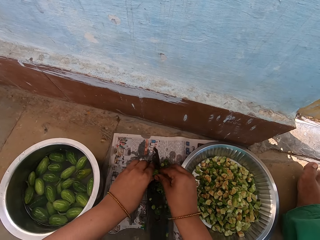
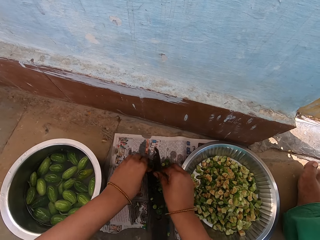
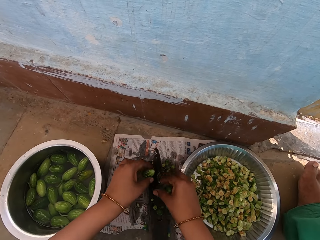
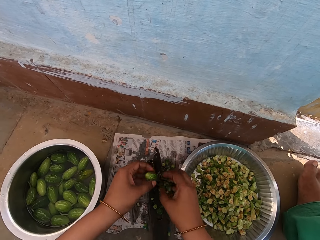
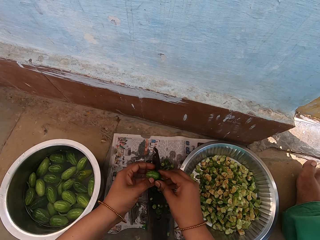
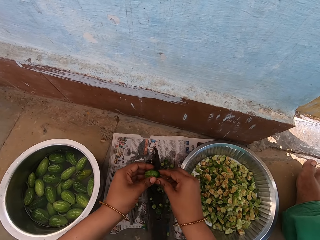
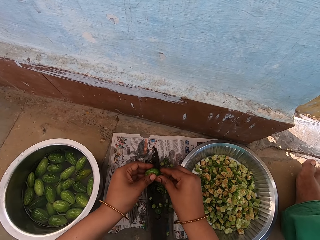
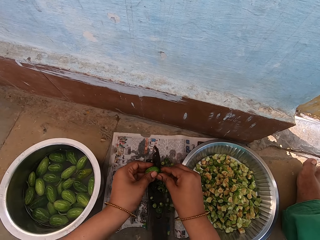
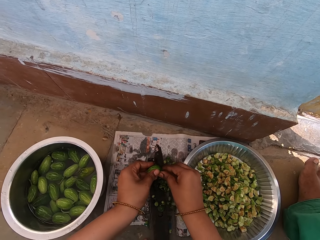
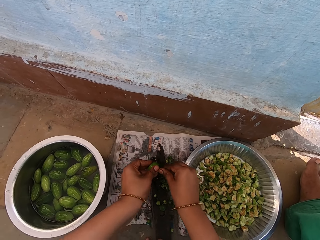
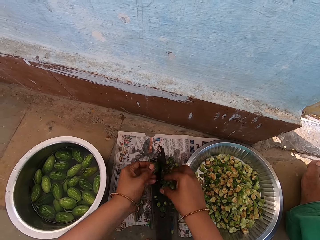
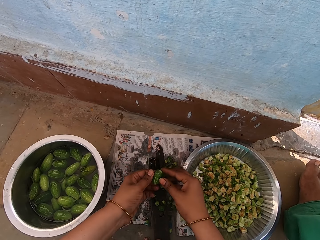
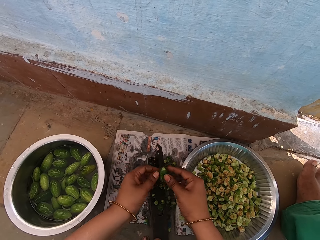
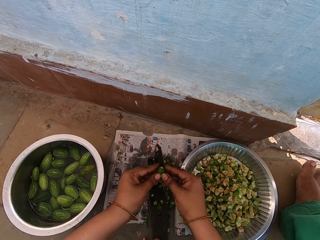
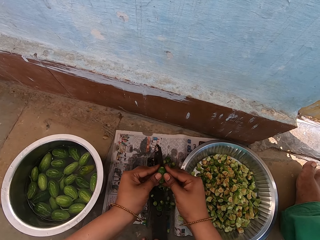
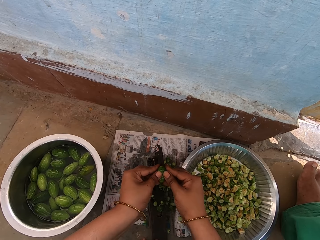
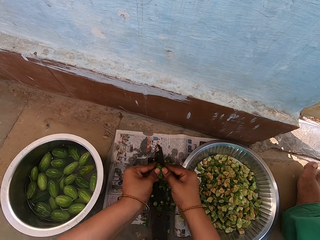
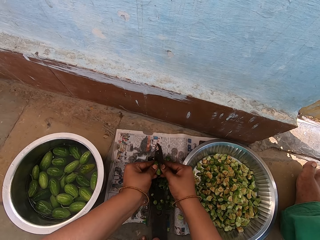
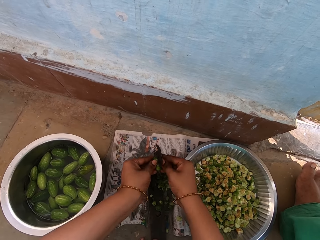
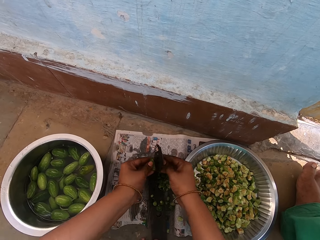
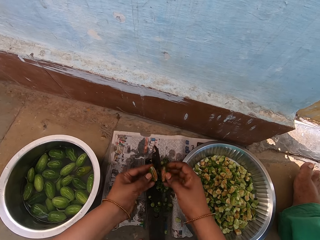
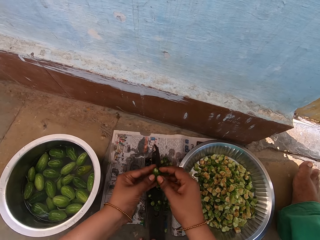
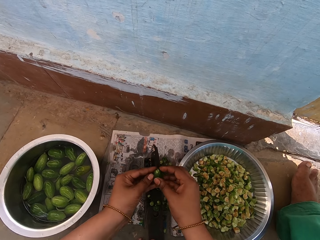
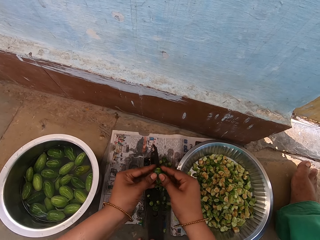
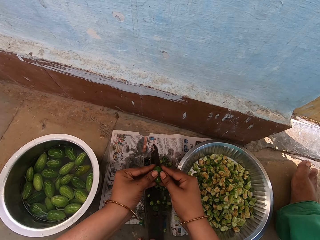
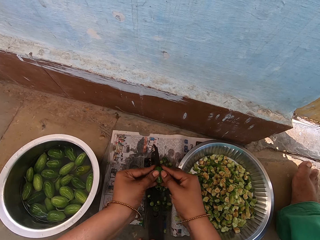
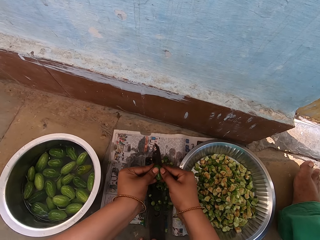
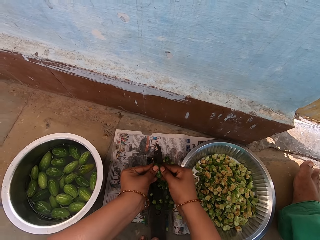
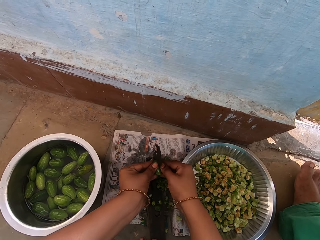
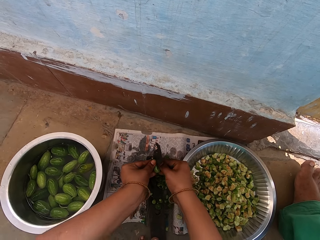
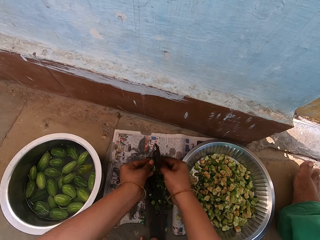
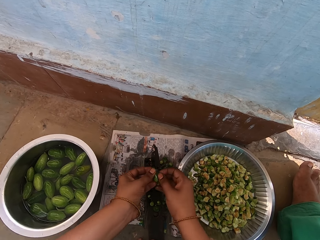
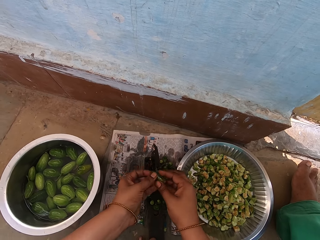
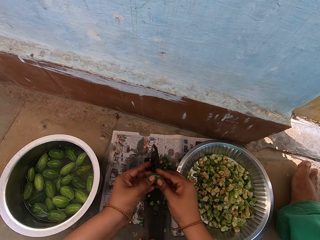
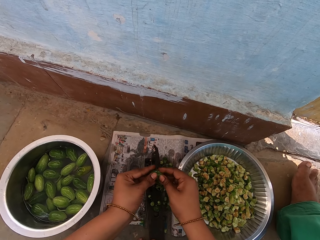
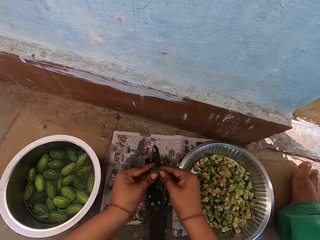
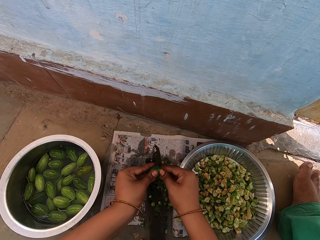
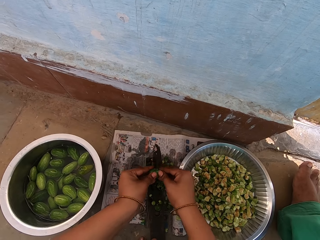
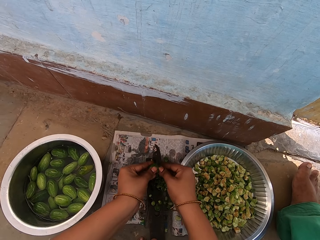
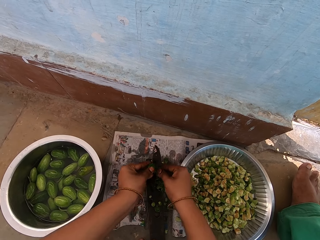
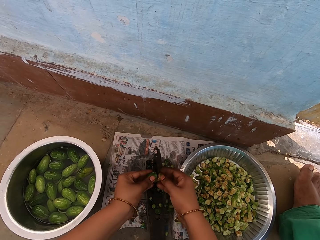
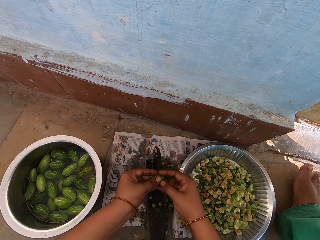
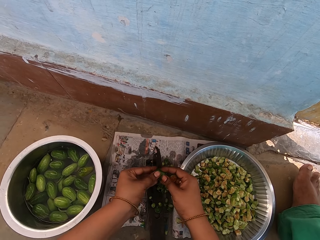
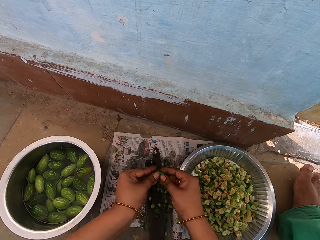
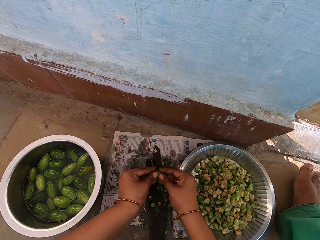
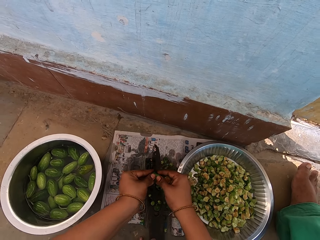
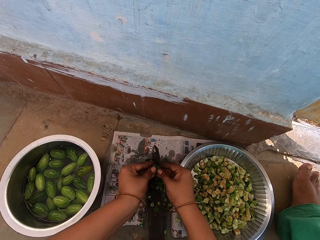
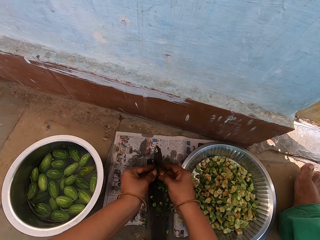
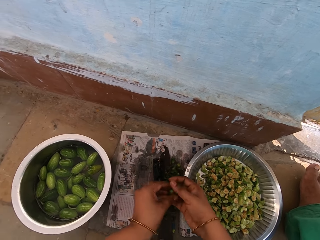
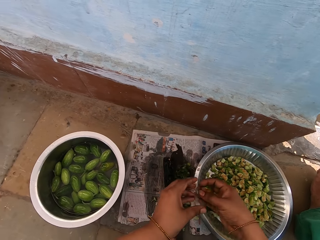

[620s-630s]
The camera wearer cuts the cucumber pickle with a boti knife. They hold an ivy gourd with both hands. They turn the cucumber pickle. They cut the cucumber pickle with the boti knife. They turn the cucumber pickle. They cut the cucumber pickle with the boti knife. They turn the cucumber pickle. They cut the cucumber pickle with the boti knife.

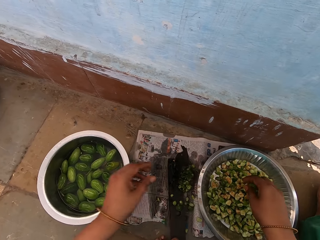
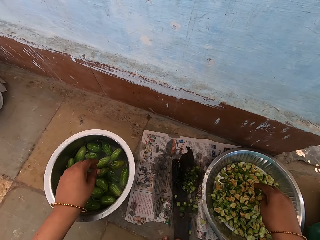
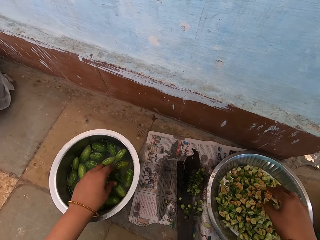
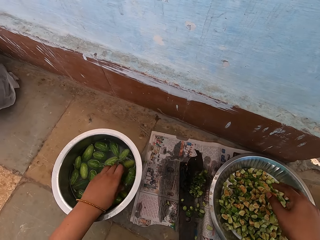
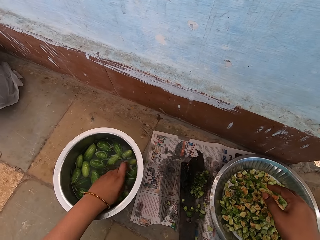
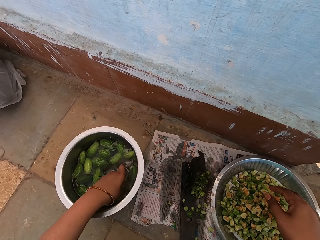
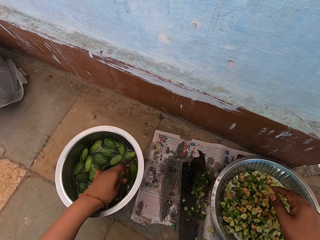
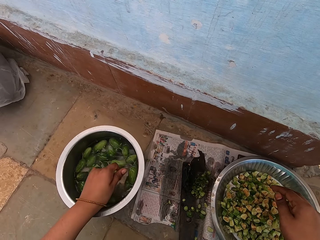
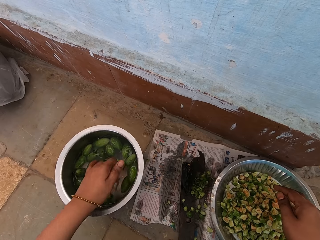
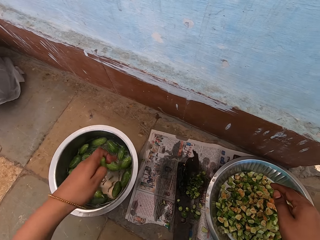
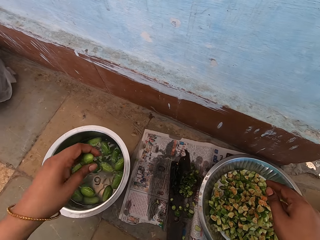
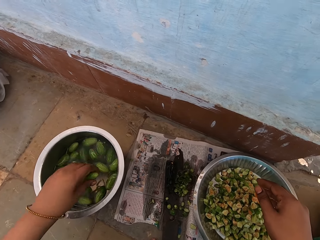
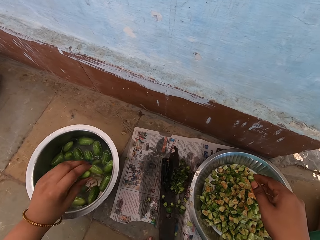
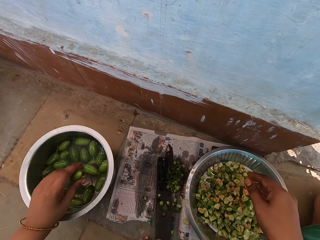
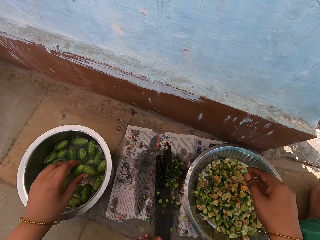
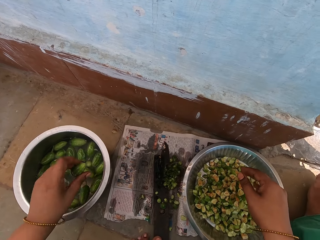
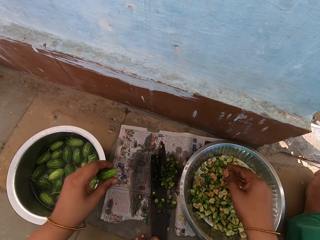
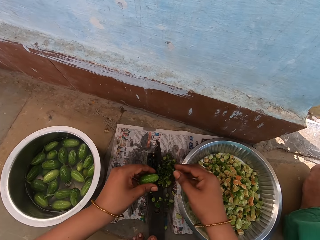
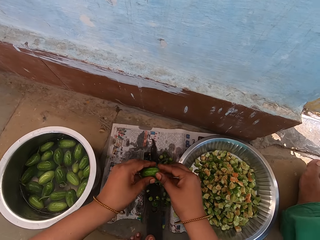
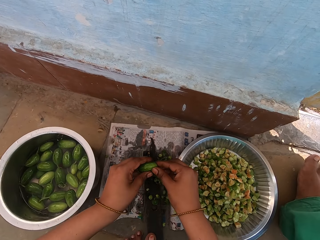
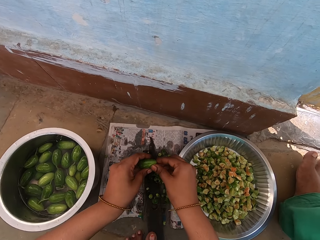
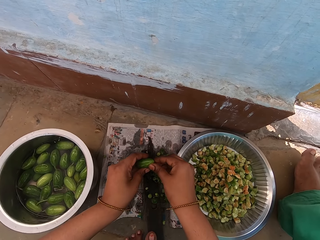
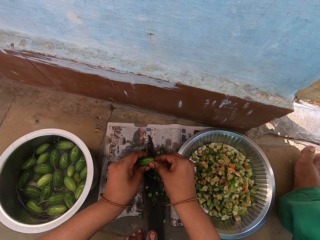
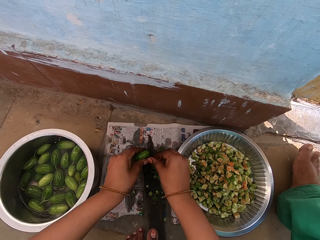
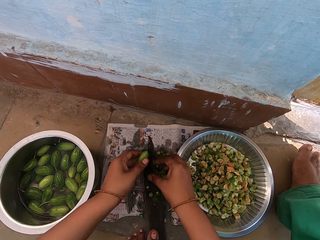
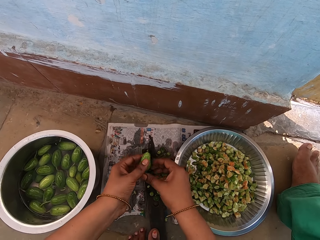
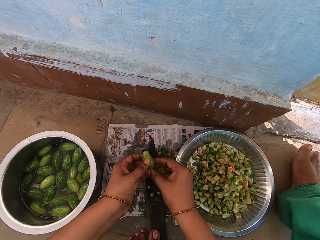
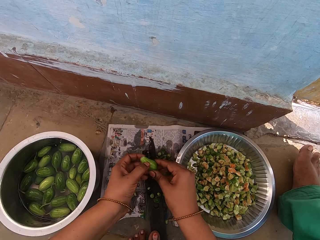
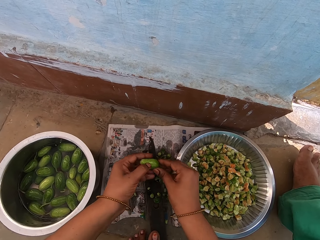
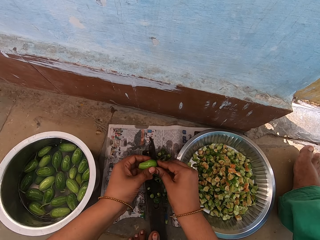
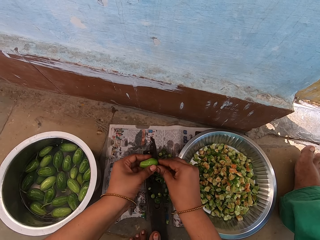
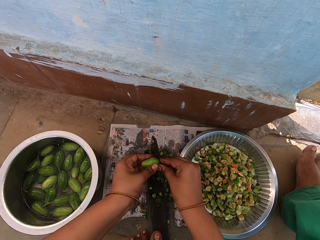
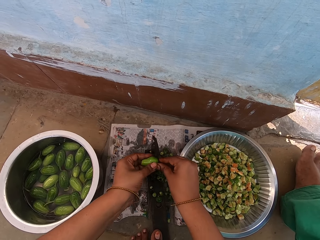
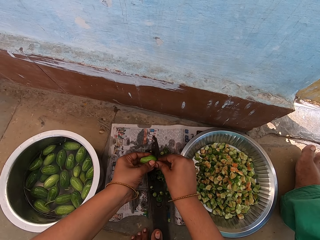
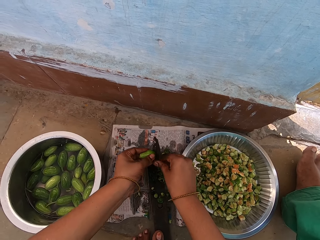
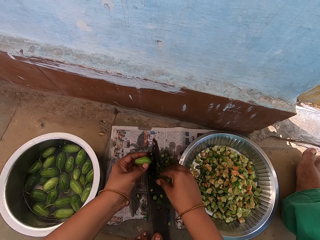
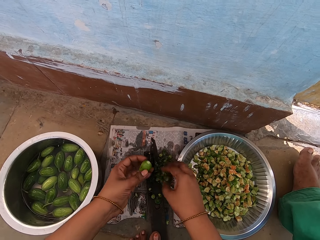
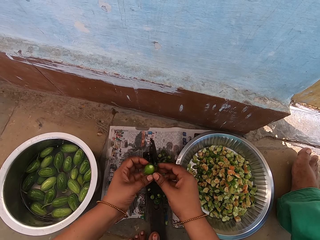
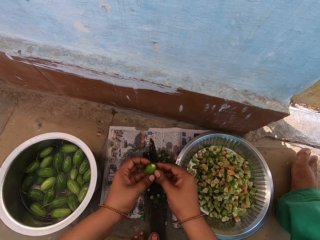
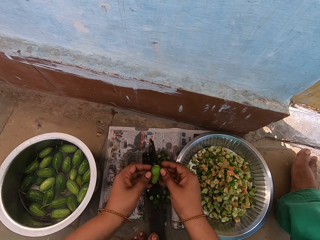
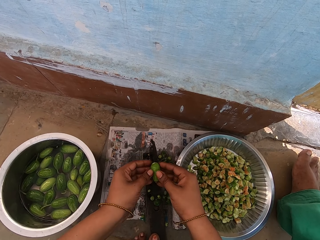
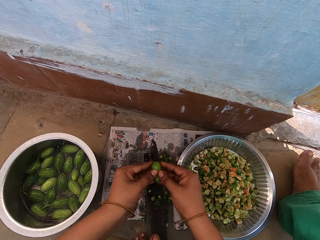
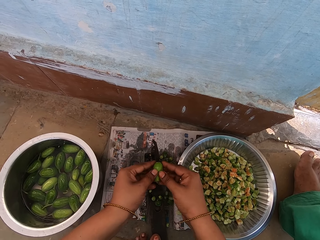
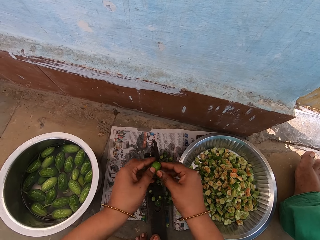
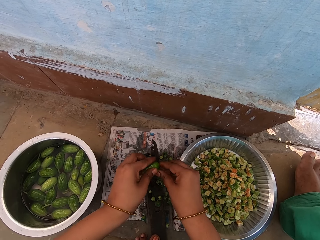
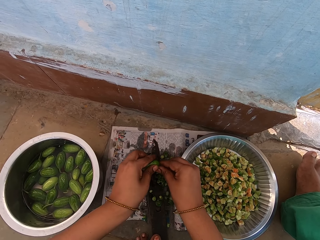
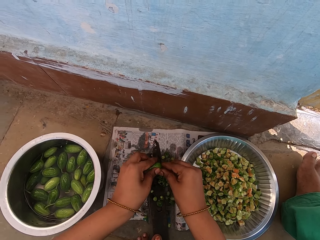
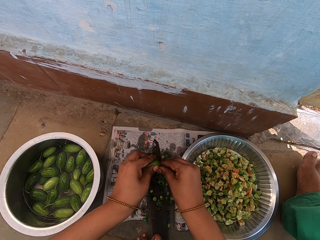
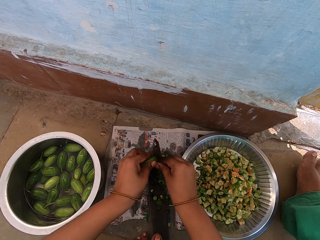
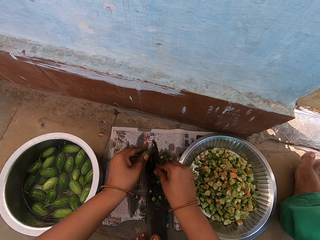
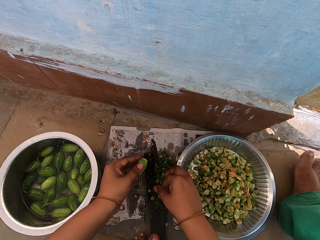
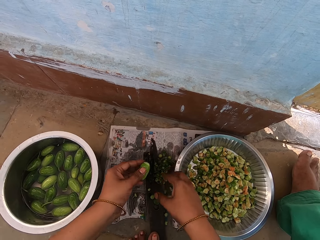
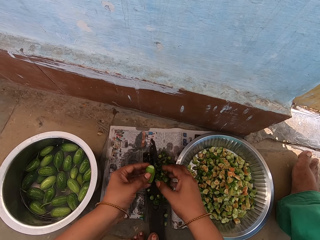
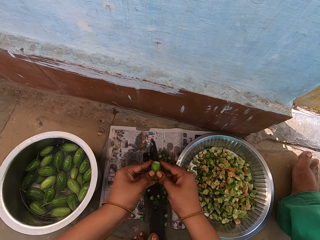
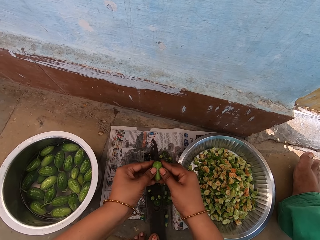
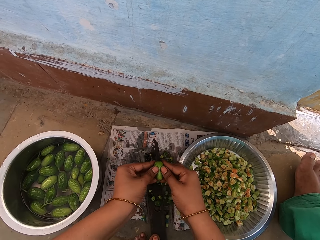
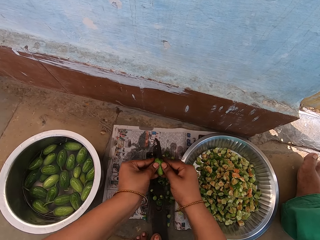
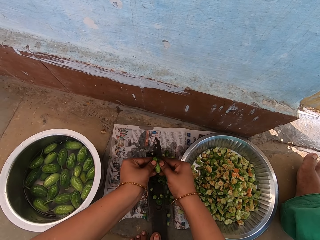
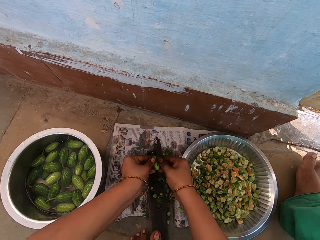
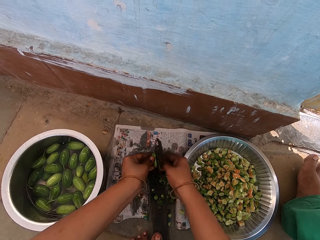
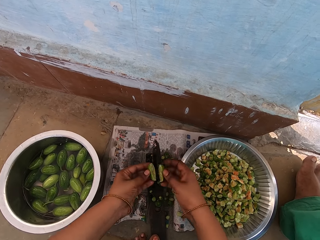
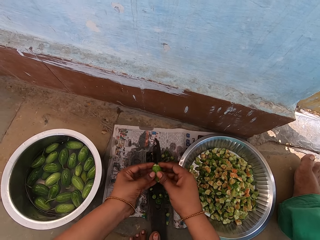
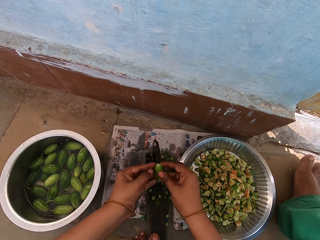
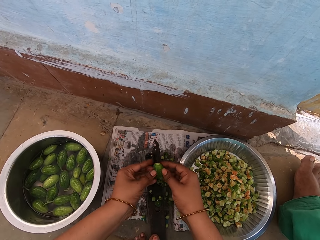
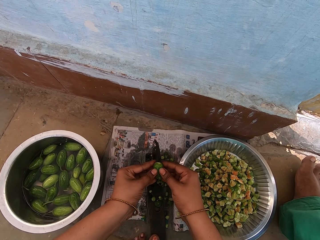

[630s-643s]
The camera wearer puts ivy gourd or cucumber pickle pieces in a cooking pot. They take an ivy gourd from the cooking pot. They shake the ivy gourd. They hold the ivy gourd with both hands. They cut the ivy gourd with a boti knife. They turn the cucumber pickle. They cut the cucumber pickle with the boti knife. They turn the cucumber pickle. They cut the cucumber pickle with the boti knife. They turn the cucumber pickle. They cut the cucumber pickle with the boti knife.
